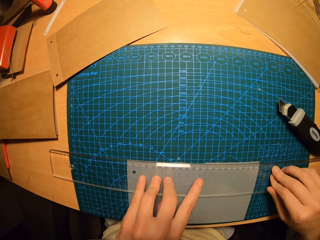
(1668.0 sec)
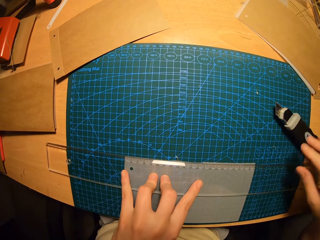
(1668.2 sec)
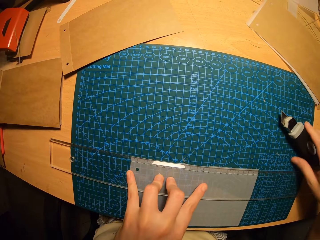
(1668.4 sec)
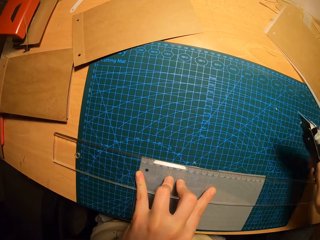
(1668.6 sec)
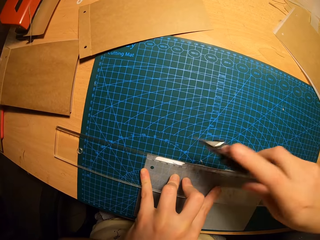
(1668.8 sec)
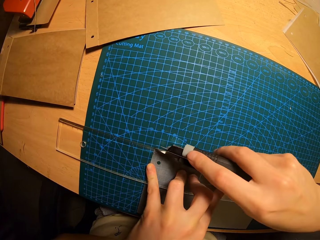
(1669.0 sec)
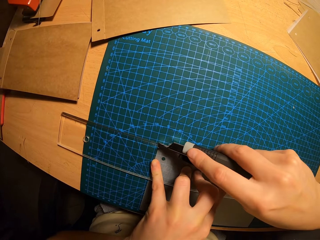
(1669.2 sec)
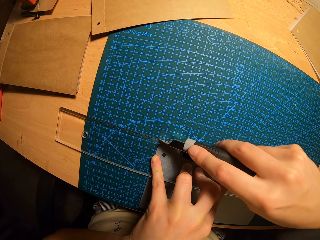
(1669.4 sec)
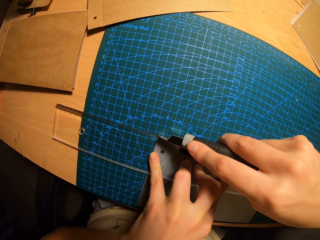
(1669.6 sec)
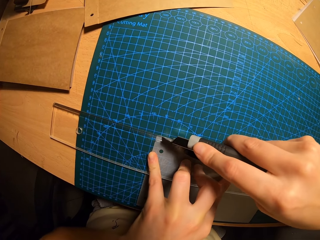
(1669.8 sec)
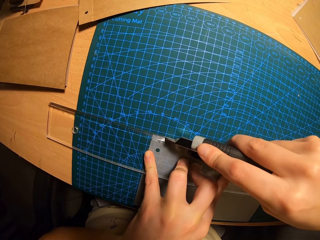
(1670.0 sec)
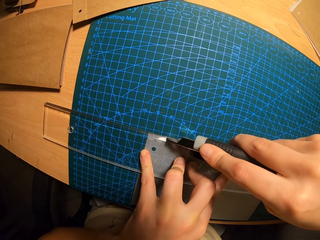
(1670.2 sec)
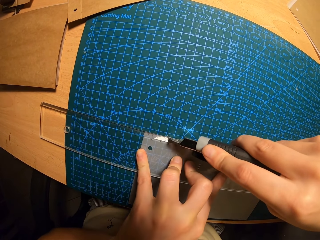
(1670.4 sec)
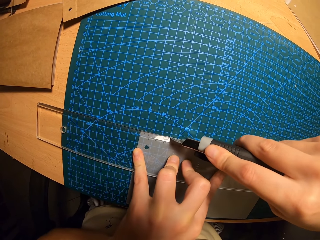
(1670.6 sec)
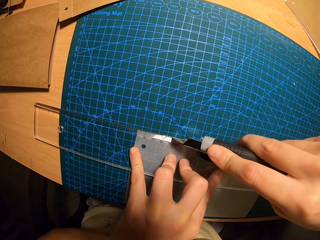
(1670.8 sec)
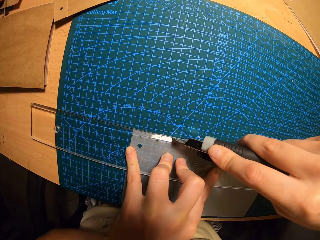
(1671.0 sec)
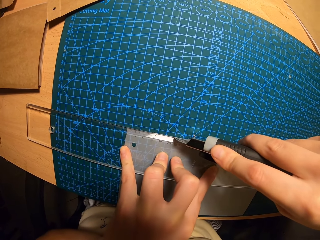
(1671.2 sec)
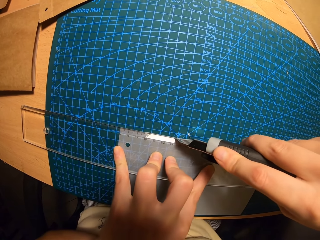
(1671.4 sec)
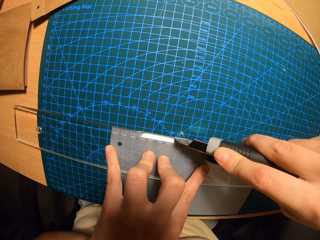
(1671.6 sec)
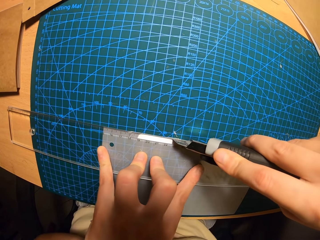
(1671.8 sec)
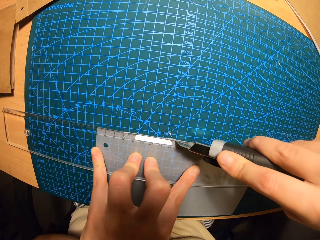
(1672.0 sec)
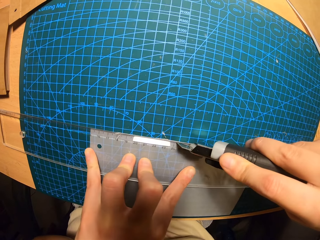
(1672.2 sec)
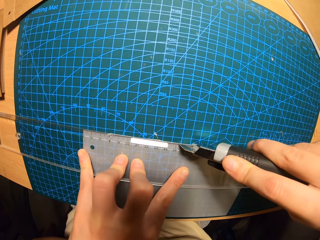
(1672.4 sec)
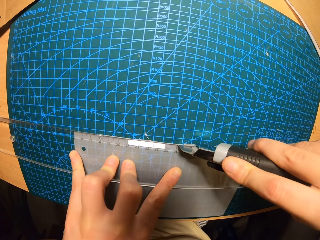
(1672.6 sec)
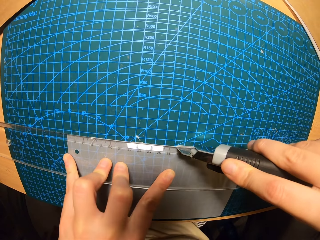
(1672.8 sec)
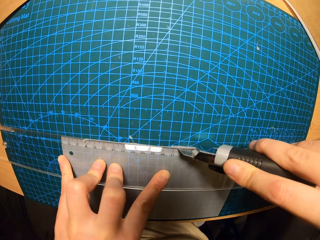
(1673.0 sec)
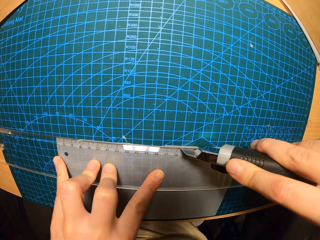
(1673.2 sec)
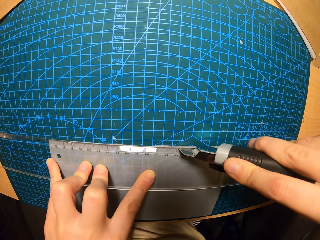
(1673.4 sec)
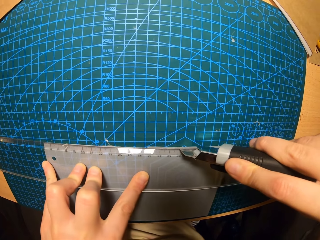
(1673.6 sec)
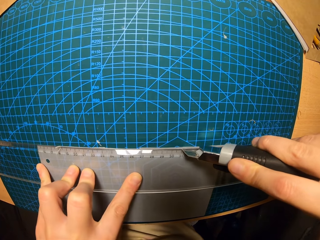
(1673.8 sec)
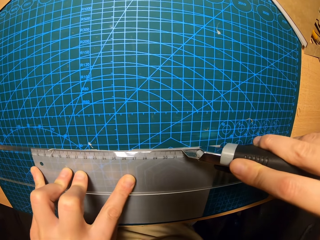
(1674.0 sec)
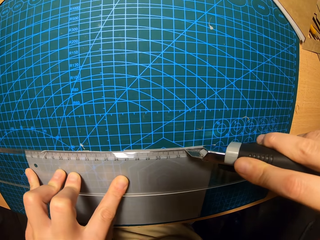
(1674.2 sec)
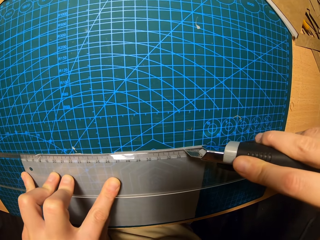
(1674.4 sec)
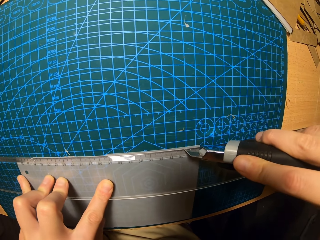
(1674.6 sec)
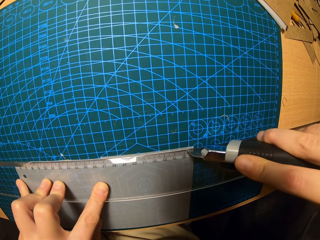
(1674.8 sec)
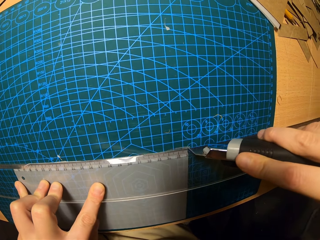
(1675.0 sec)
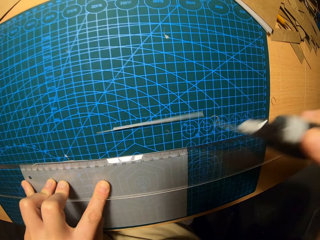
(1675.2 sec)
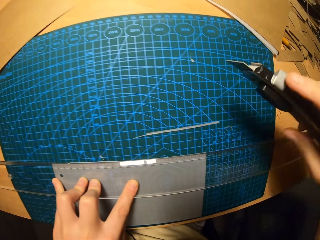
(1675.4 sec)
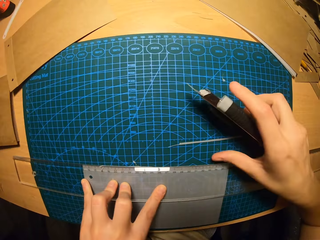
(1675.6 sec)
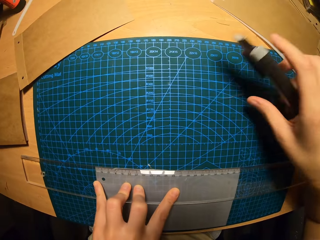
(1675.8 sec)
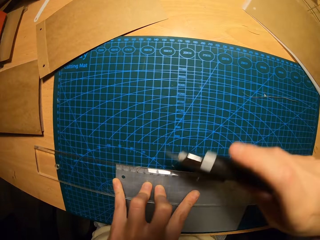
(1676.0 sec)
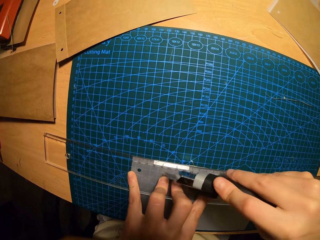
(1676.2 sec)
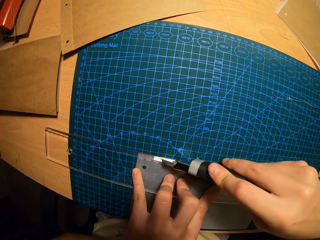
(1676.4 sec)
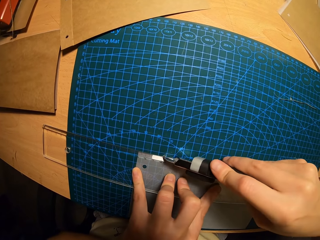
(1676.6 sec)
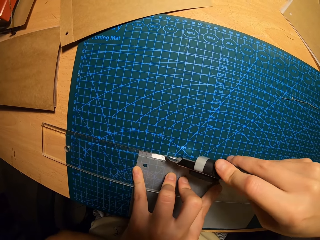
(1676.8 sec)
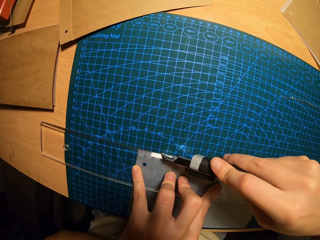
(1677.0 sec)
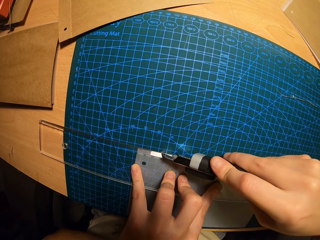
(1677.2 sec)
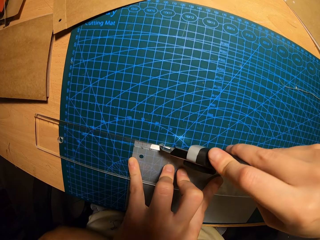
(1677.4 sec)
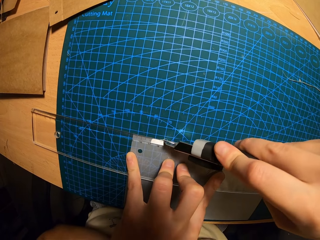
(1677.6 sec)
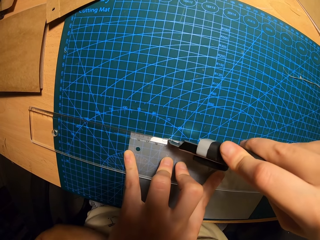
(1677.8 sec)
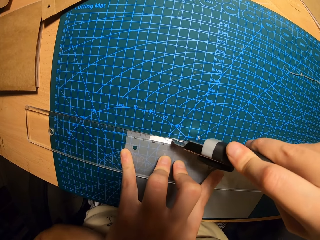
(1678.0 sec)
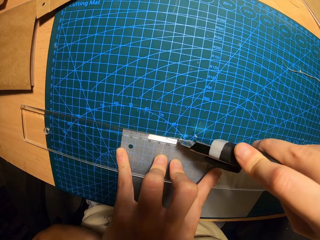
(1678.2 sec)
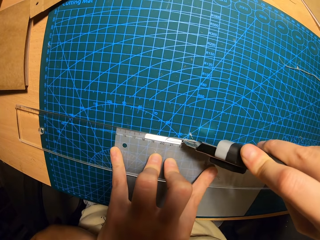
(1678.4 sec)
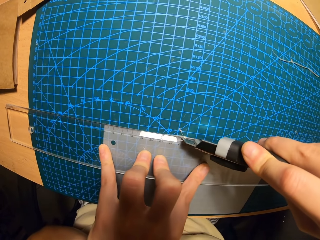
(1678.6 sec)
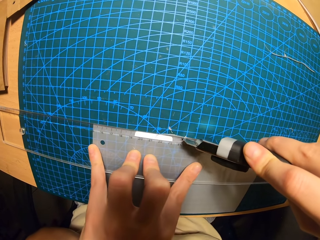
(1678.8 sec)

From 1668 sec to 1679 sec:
The camera wearer takes the pen knife on the cutting mat with his right hand. They trim the transparent film with the knife. They remove the thin film on the cutting mat with her right hand. They trim the transparent film with the knife.

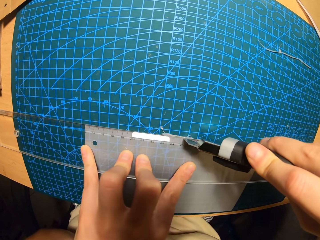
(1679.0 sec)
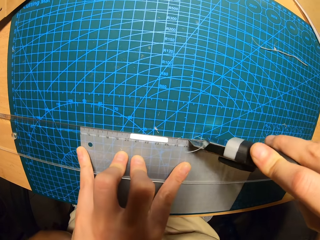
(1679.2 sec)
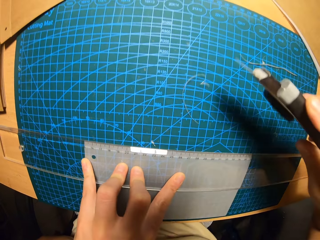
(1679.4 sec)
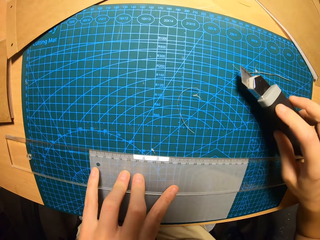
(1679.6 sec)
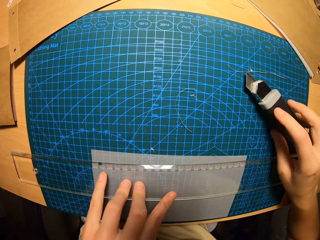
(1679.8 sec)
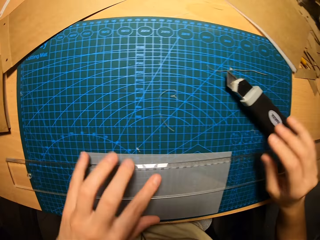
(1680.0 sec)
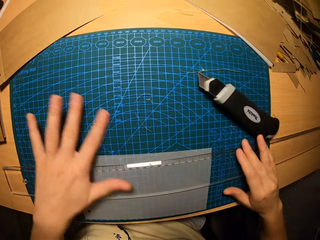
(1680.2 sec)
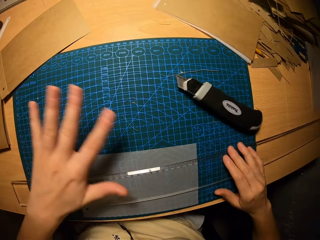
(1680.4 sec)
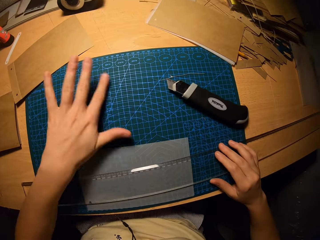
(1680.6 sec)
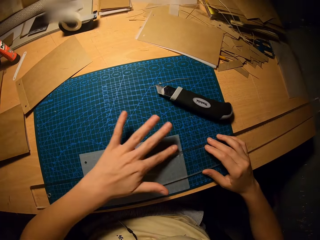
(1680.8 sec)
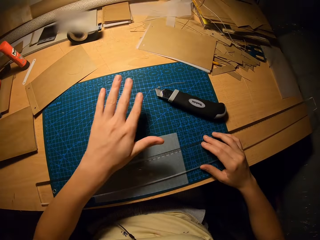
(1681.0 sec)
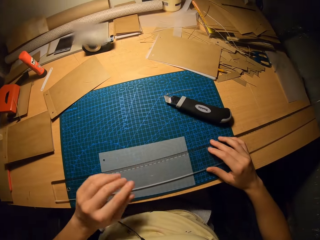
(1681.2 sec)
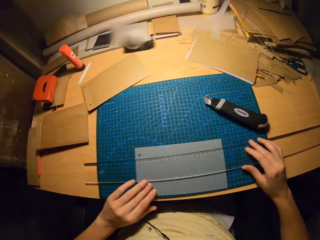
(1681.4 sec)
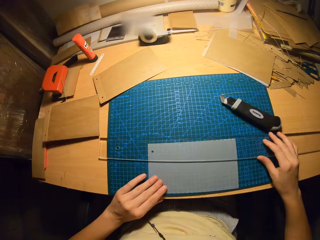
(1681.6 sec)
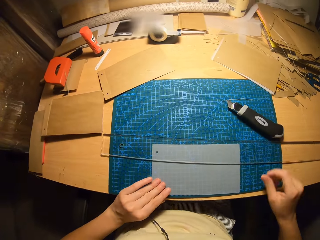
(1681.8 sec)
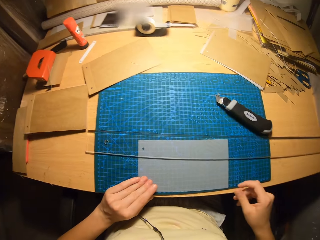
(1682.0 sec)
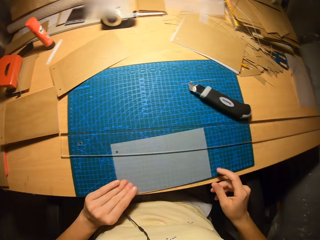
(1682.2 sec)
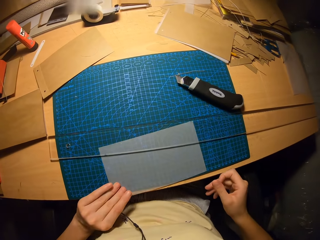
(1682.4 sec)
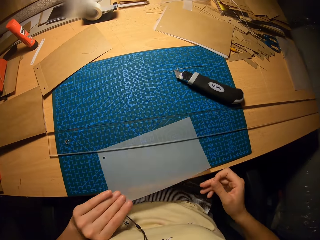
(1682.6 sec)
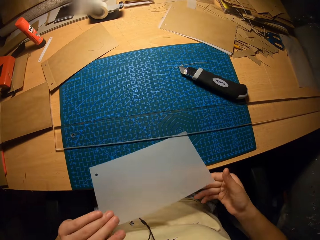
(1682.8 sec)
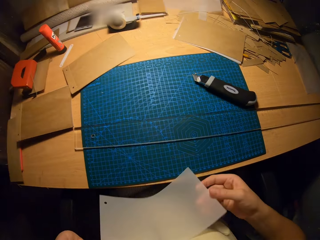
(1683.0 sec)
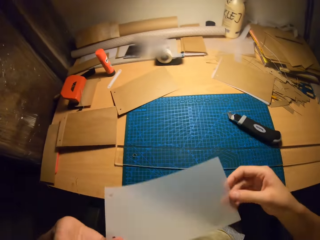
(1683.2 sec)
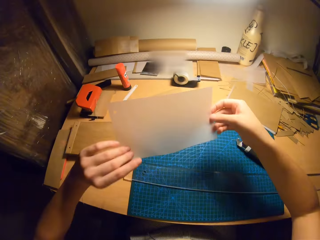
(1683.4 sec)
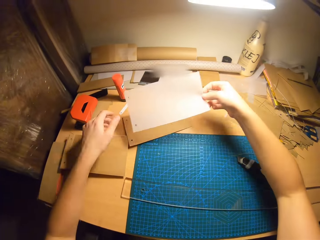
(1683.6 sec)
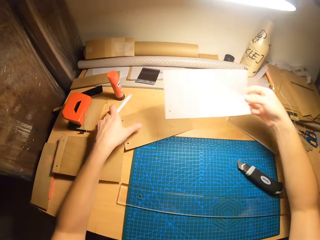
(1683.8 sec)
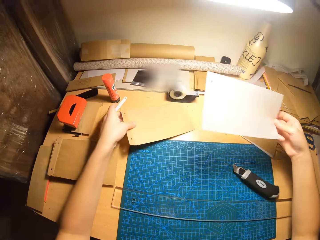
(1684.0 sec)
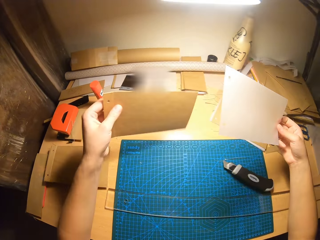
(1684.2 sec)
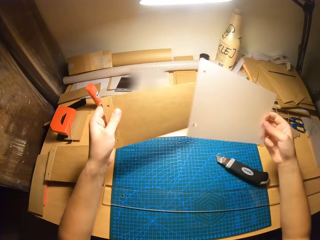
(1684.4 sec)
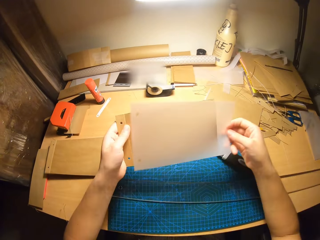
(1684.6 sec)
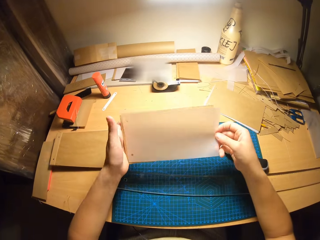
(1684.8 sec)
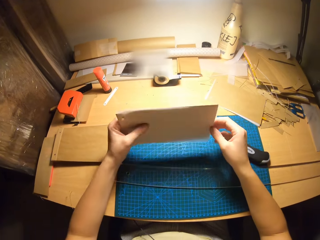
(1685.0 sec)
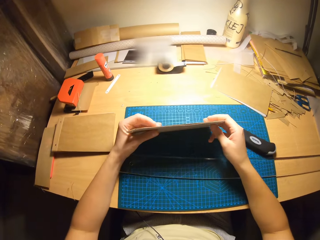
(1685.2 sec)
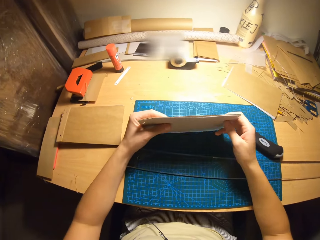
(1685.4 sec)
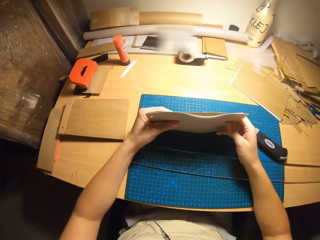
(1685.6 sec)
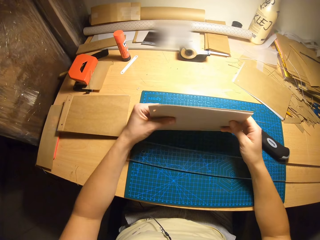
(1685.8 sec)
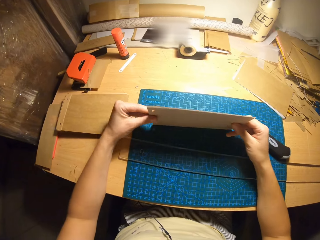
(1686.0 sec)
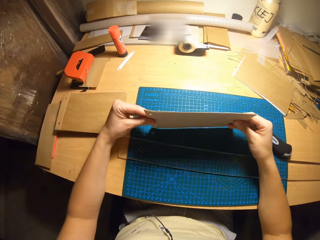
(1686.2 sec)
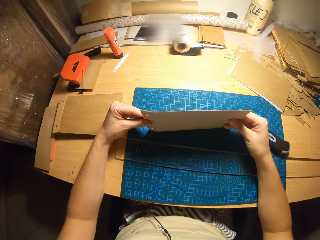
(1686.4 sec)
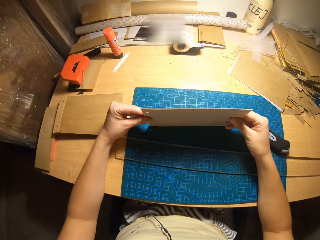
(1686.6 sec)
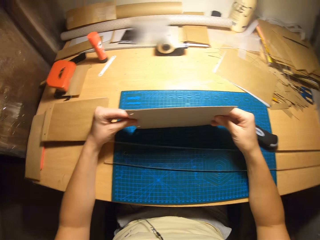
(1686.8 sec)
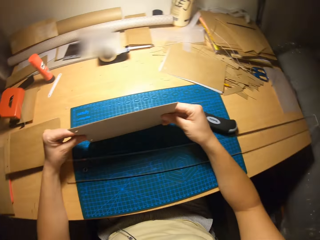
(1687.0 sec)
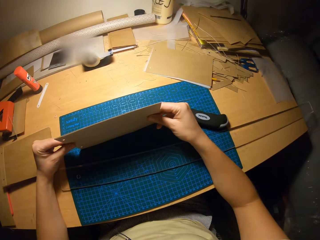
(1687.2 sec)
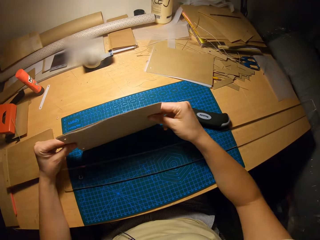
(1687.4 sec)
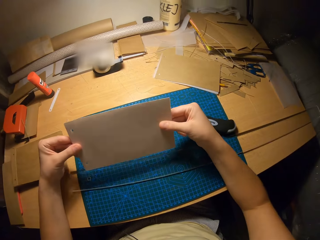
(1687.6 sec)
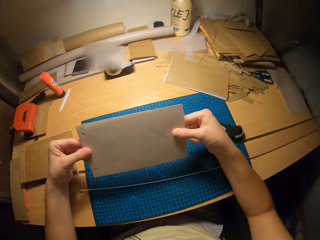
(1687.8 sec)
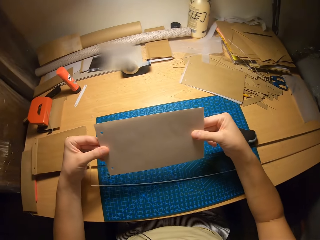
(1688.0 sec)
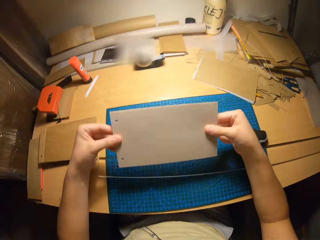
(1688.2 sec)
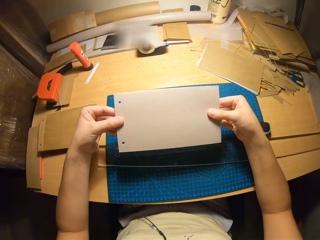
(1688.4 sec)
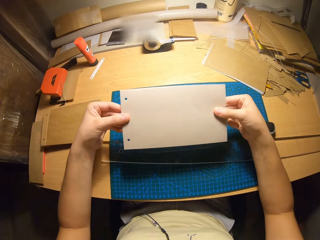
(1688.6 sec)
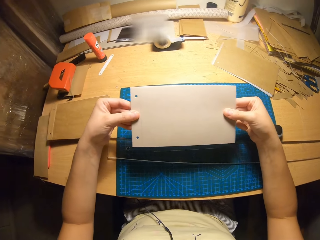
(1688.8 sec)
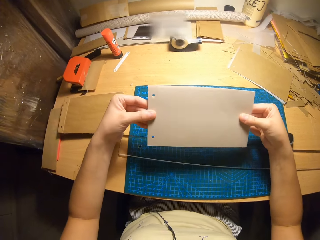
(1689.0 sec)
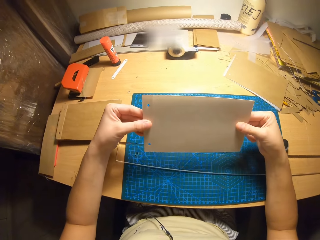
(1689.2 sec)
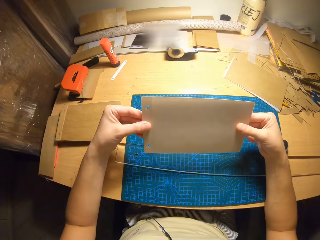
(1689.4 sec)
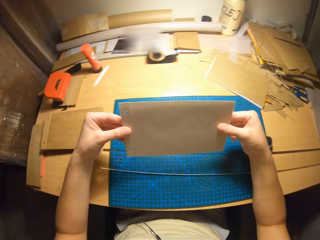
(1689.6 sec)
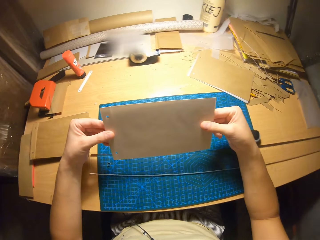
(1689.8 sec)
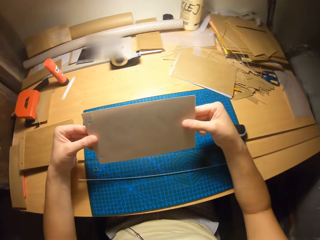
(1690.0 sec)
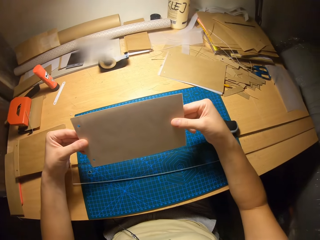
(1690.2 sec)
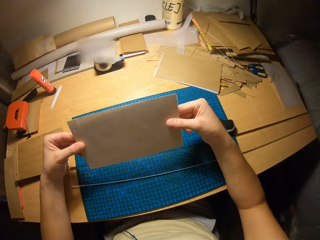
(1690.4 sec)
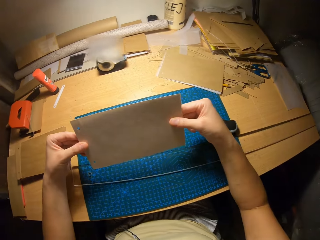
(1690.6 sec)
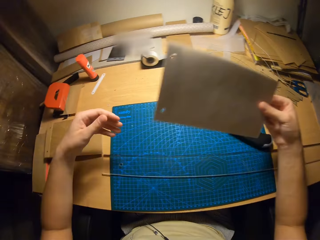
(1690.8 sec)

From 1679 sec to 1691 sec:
The camera wearer drops the pen knife on the cutting mat. They remove the thin films on the cutting mat with her left hand. They move the ruler with her right hand. They take the film from the table with her left hand. They take a card on the table with his left hand. They merge the card in his left hand with the film in his right hand. They hold the papers together with both hands. They bounce the paper on the table. They place the card and the film on the cutting mat. They look at the papers.
